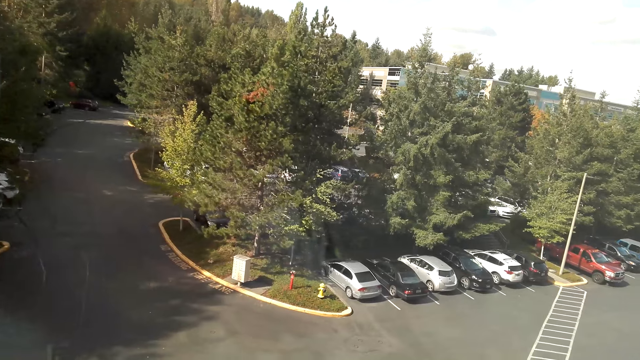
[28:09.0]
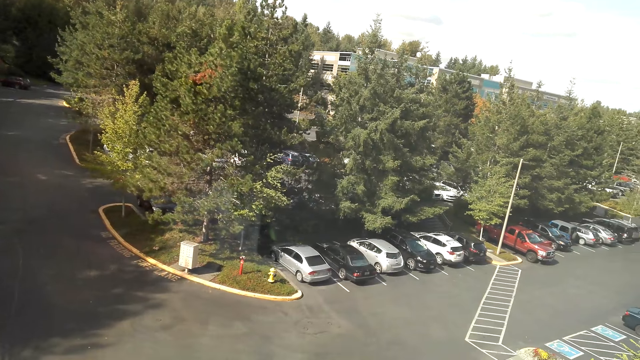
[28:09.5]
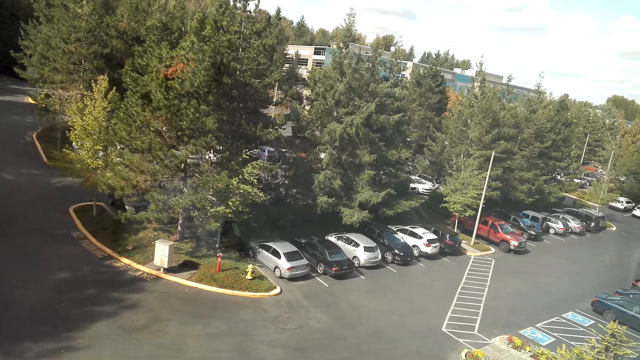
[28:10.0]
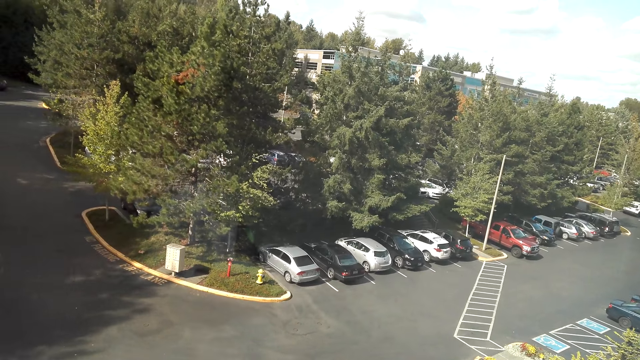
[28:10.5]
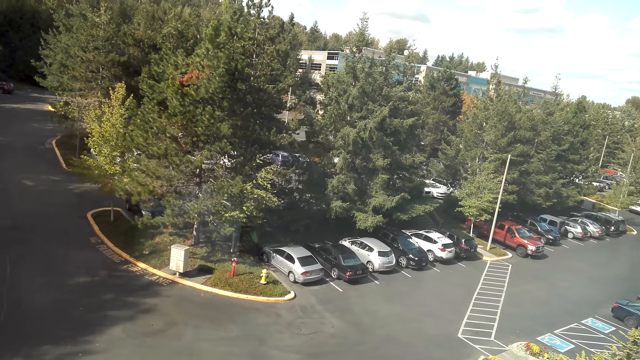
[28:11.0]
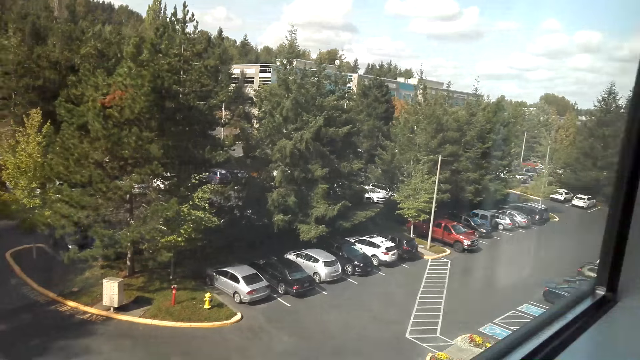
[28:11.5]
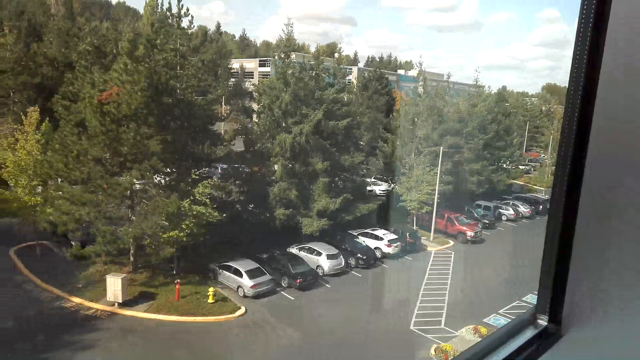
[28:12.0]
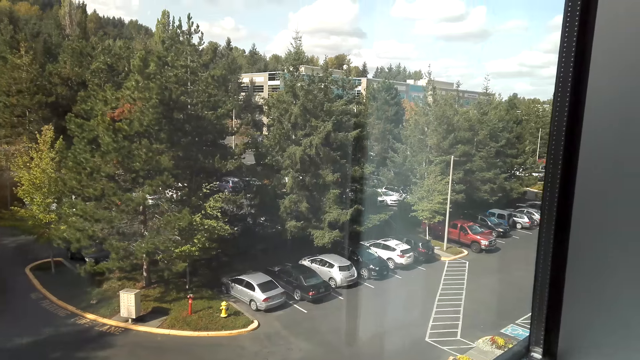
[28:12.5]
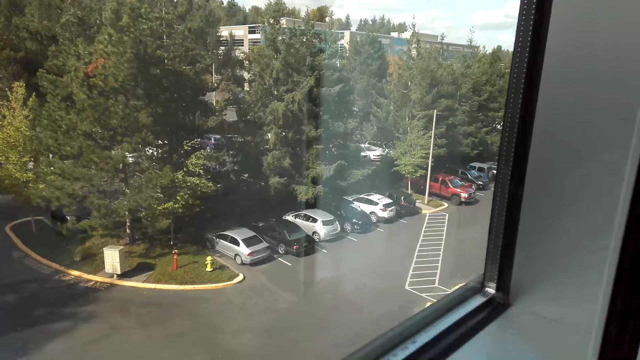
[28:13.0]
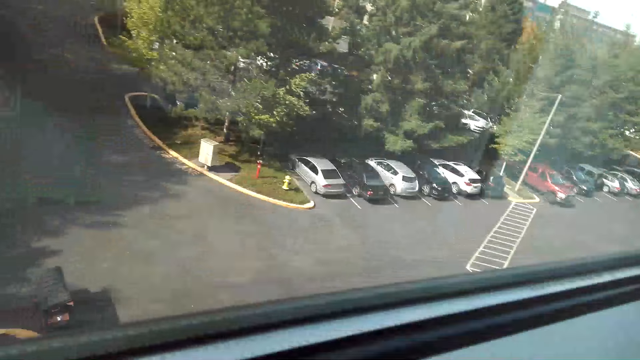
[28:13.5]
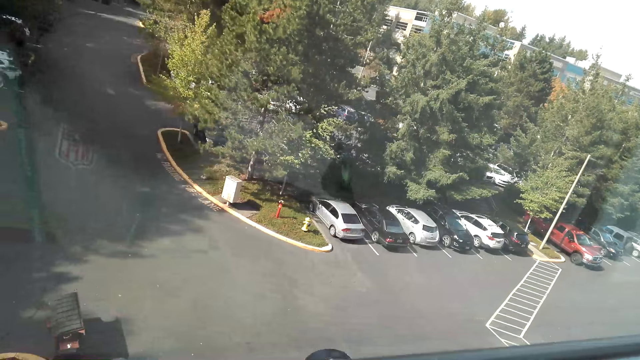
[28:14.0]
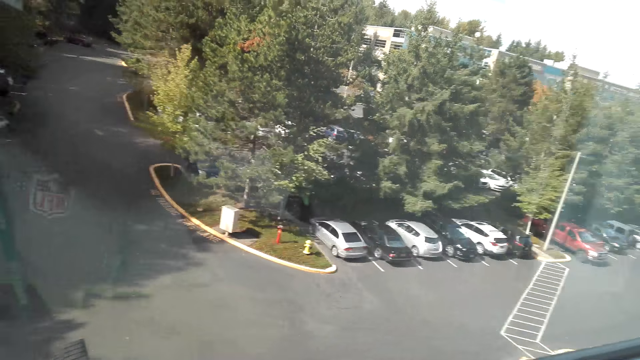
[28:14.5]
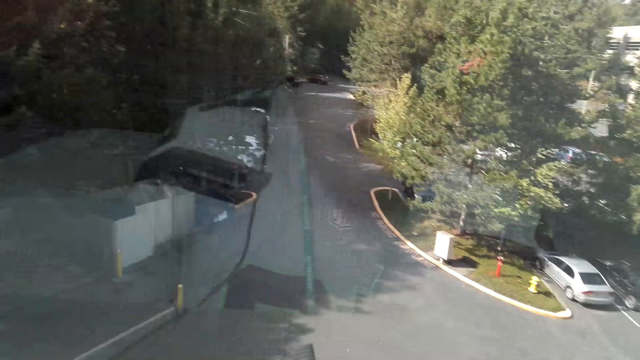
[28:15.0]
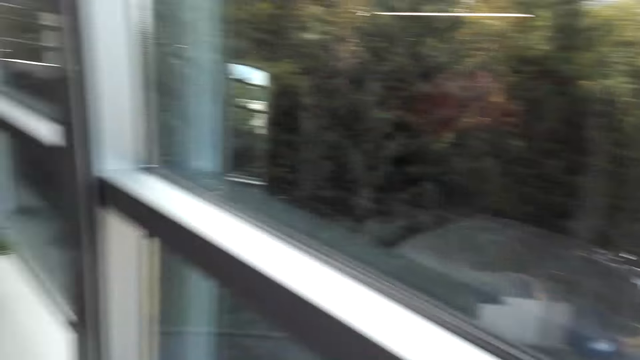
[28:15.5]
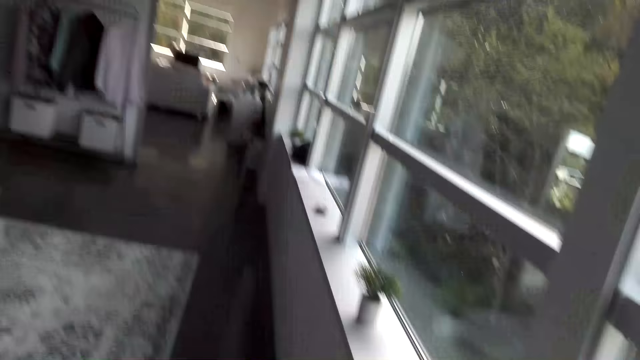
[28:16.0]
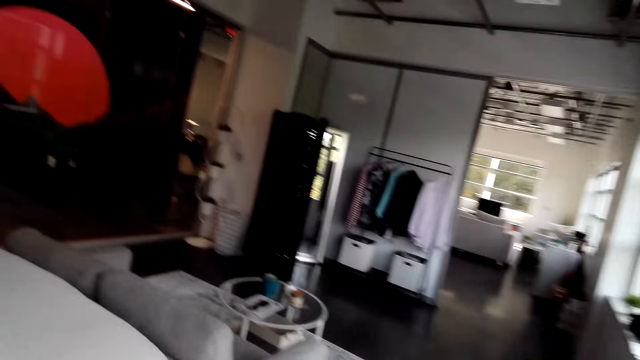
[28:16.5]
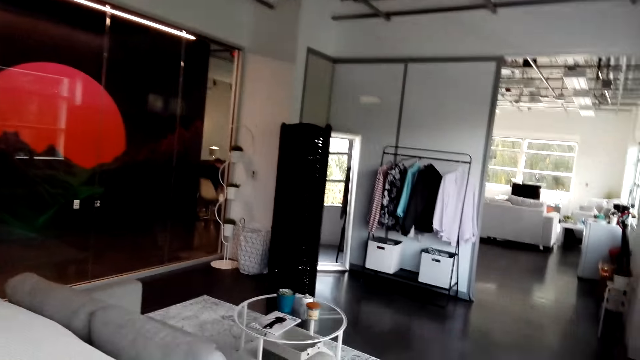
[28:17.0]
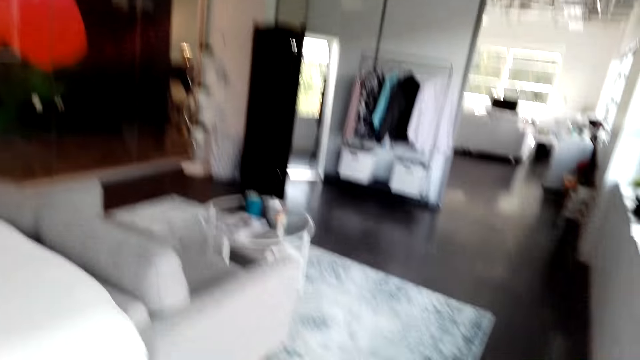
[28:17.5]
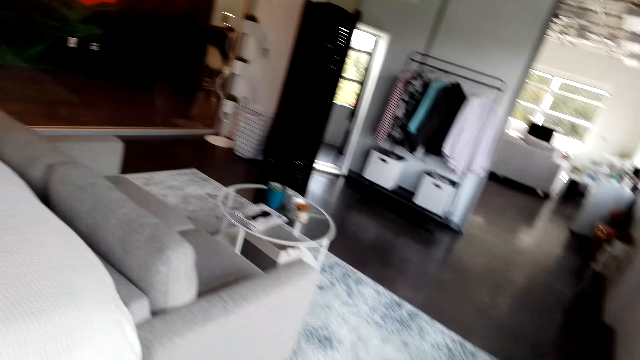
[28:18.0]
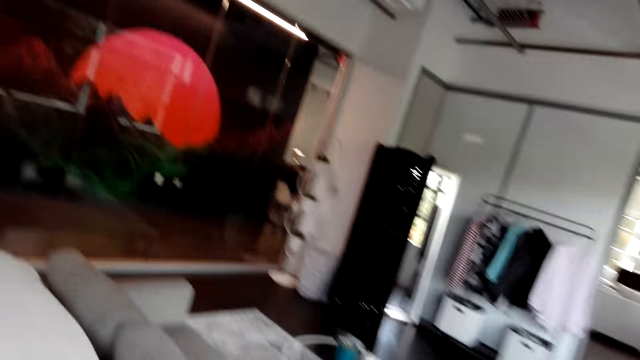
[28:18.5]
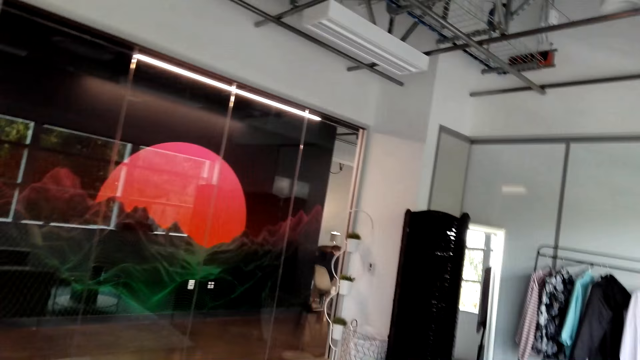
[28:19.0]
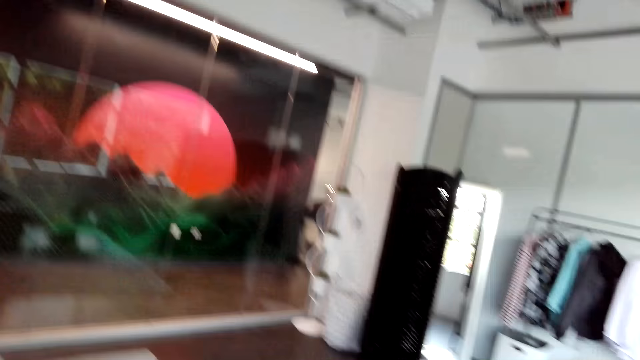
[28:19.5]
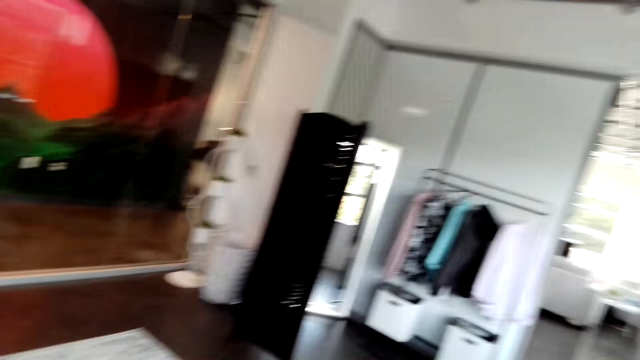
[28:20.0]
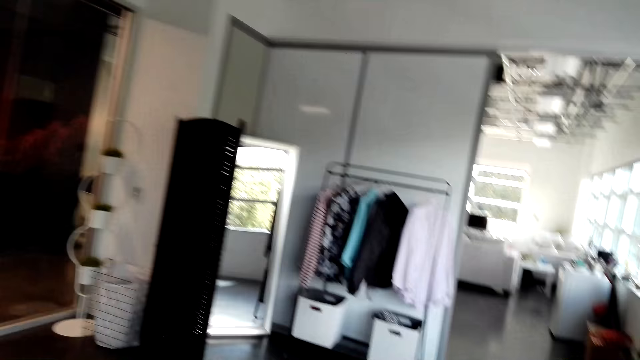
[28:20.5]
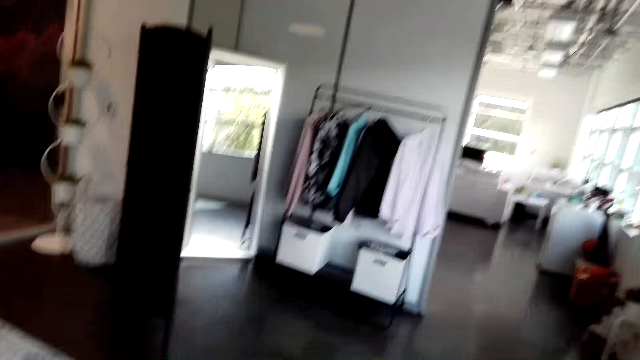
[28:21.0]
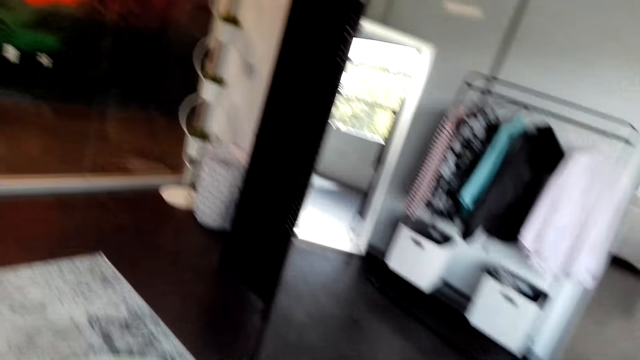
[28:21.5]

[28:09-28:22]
The camera wearer moves around in a room. They look around the house.

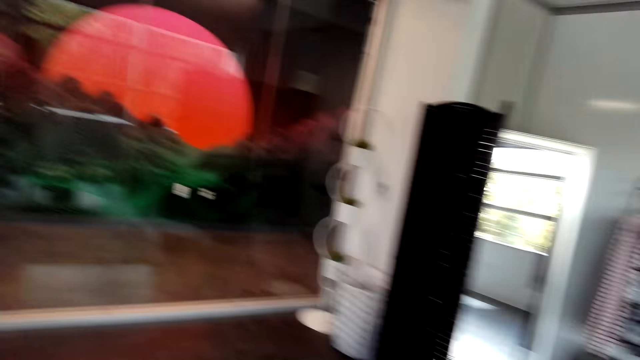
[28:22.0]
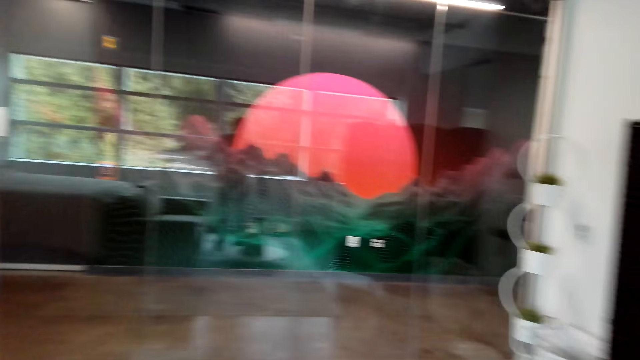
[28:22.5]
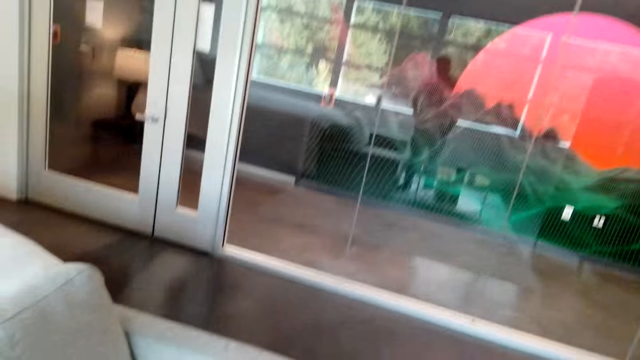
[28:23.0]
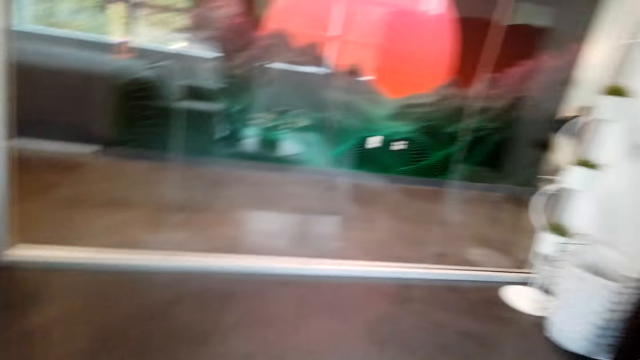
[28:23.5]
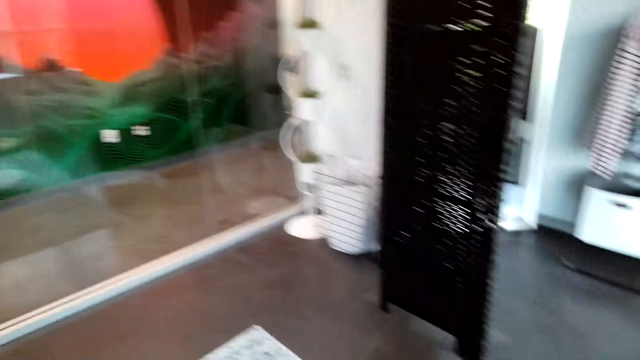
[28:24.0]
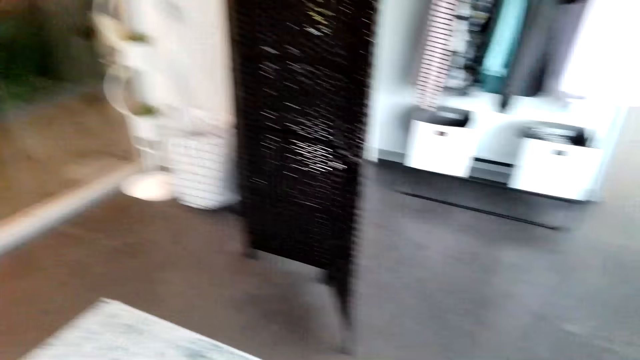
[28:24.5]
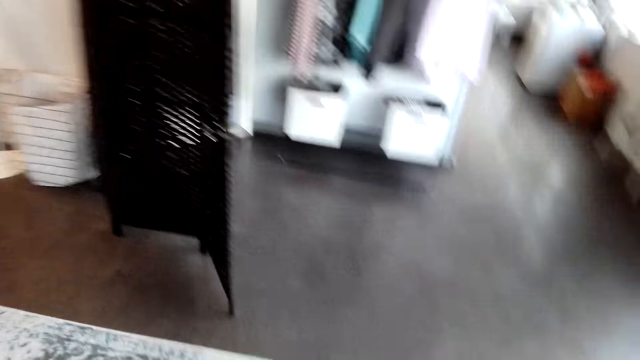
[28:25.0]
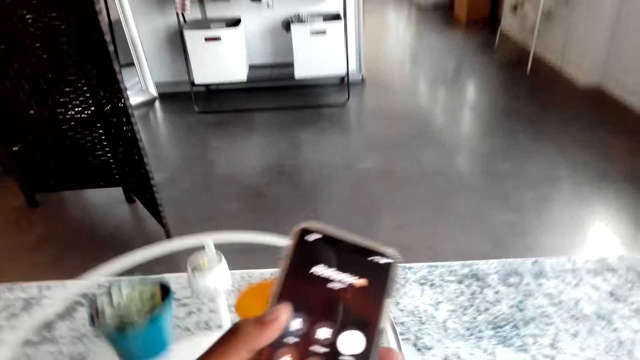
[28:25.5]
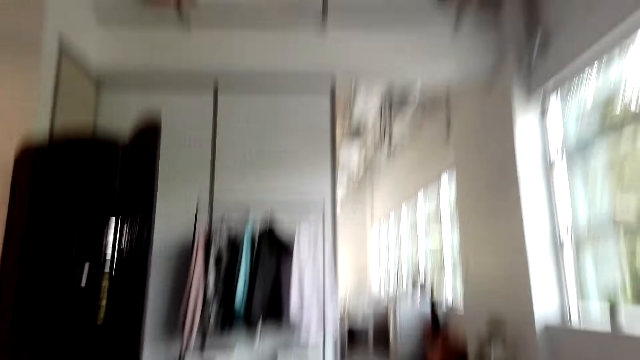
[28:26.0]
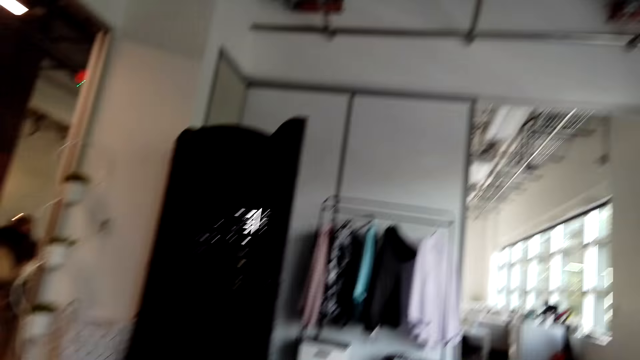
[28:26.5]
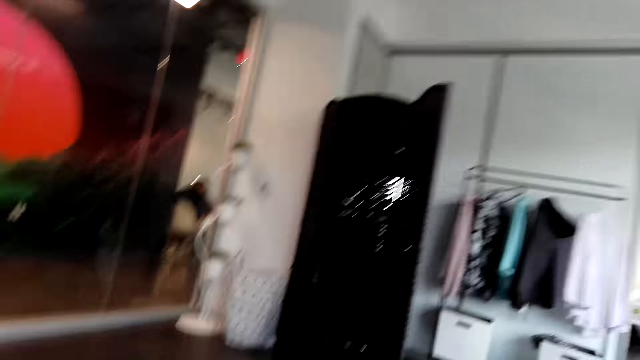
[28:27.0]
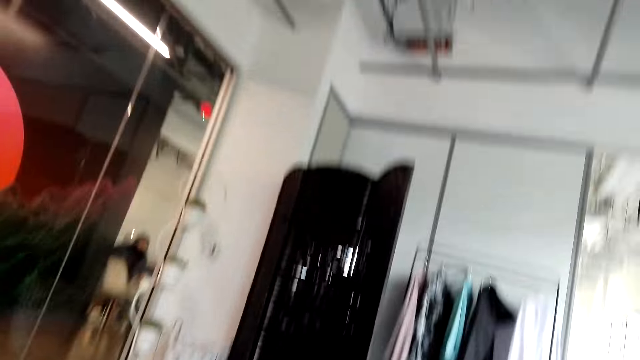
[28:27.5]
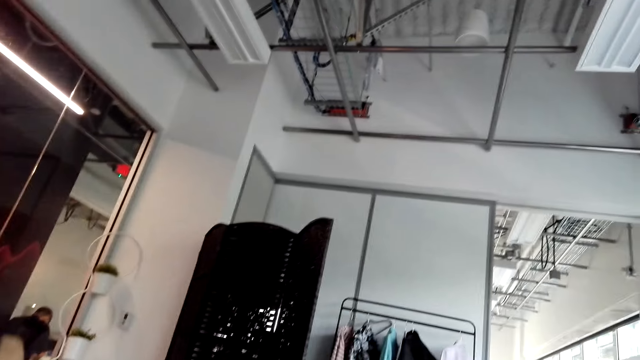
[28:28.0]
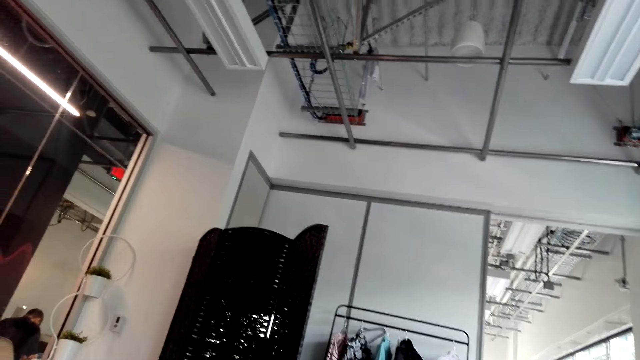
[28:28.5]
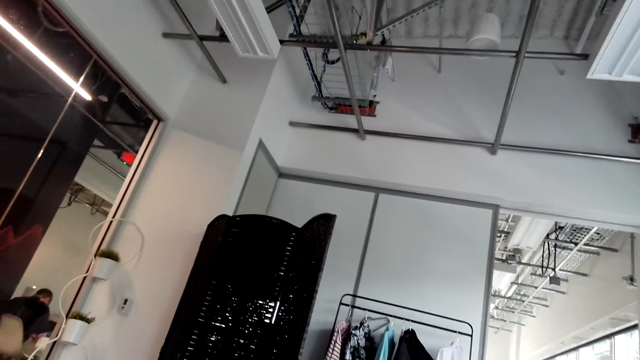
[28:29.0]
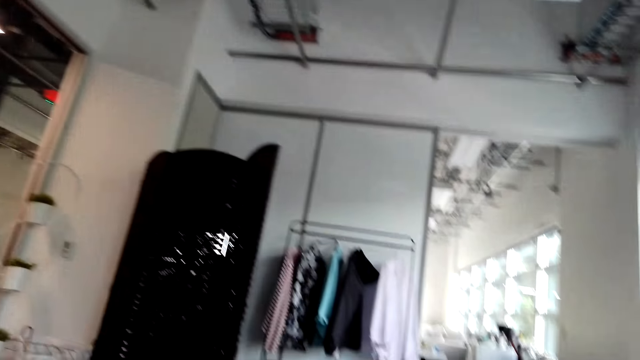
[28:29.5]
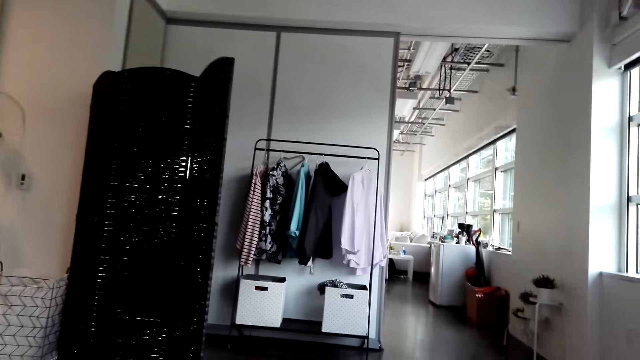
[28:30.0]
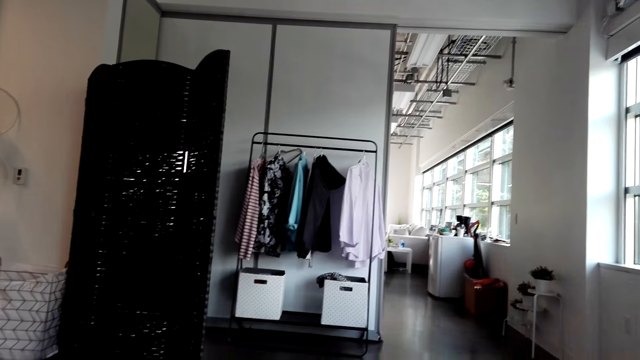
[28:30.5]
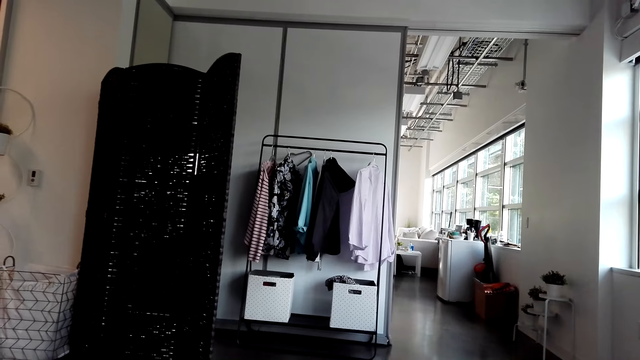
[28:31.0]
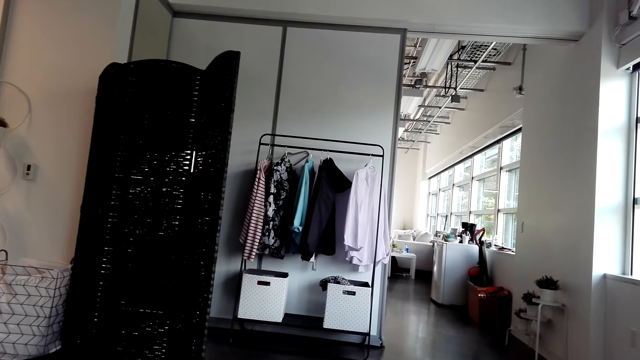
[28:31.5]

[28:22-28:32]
The camera wearer picks up the phone on the table.
